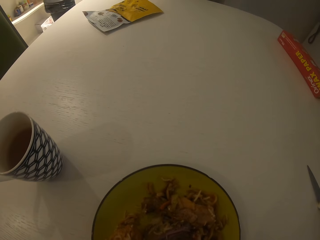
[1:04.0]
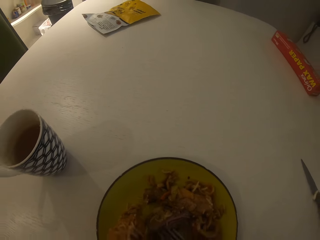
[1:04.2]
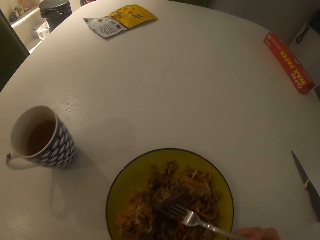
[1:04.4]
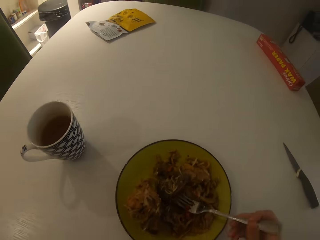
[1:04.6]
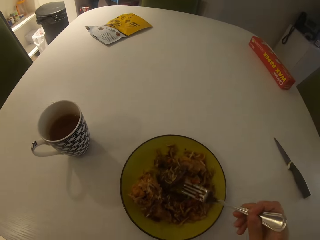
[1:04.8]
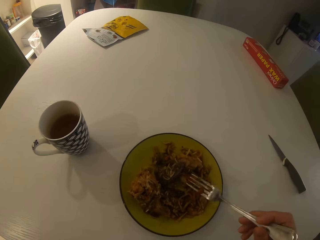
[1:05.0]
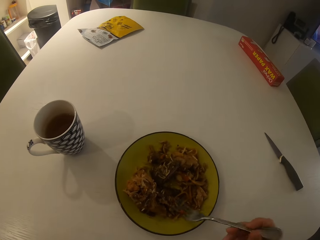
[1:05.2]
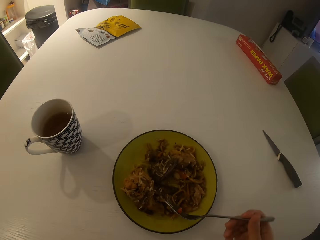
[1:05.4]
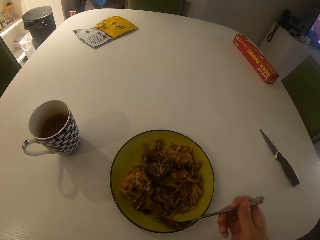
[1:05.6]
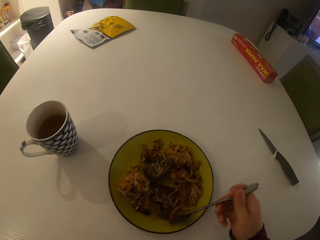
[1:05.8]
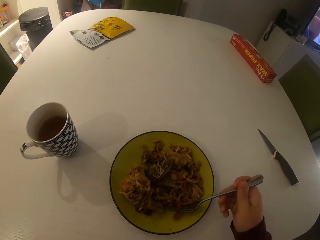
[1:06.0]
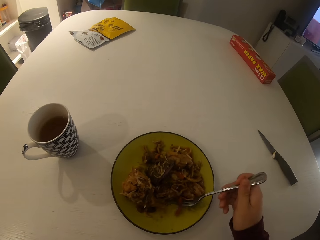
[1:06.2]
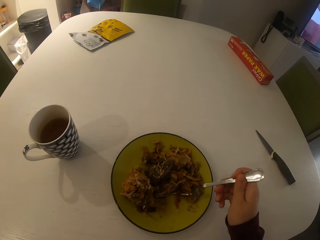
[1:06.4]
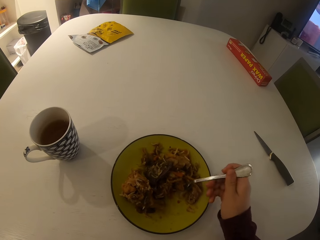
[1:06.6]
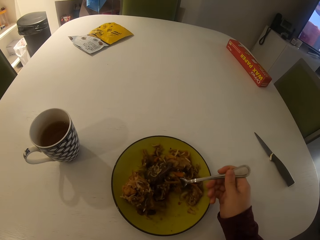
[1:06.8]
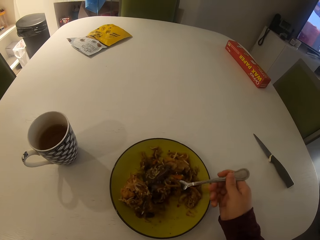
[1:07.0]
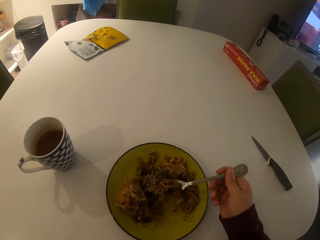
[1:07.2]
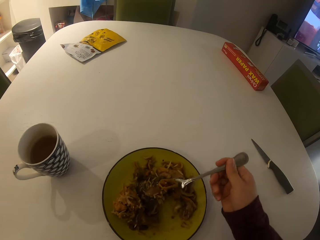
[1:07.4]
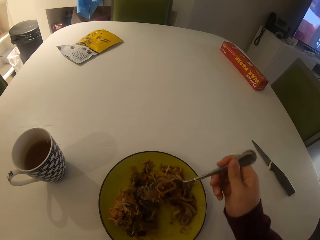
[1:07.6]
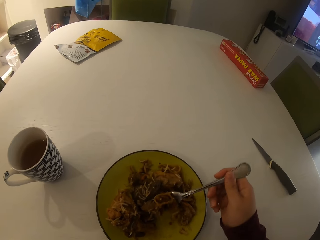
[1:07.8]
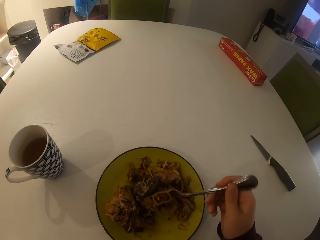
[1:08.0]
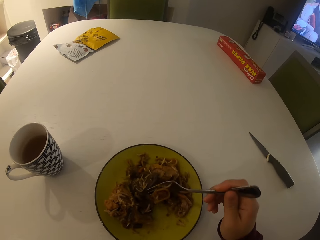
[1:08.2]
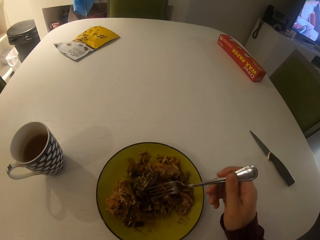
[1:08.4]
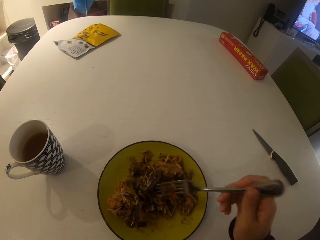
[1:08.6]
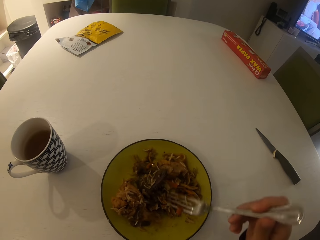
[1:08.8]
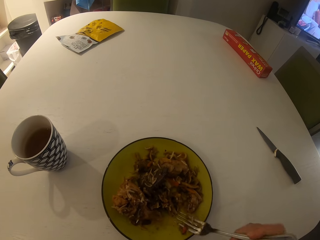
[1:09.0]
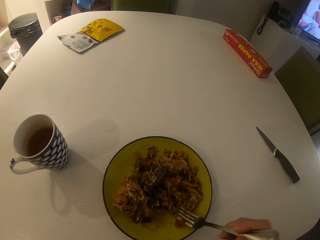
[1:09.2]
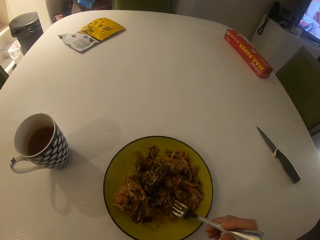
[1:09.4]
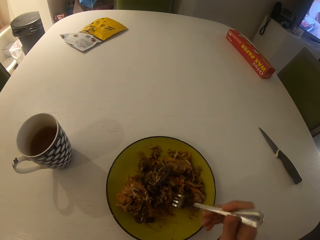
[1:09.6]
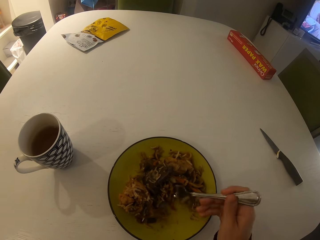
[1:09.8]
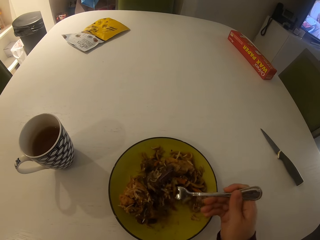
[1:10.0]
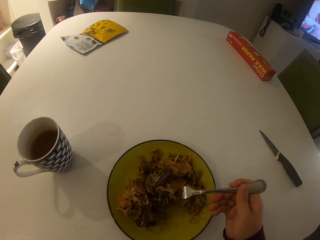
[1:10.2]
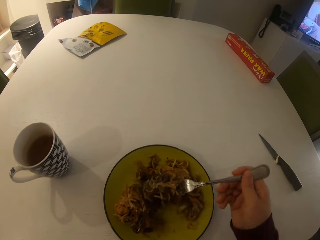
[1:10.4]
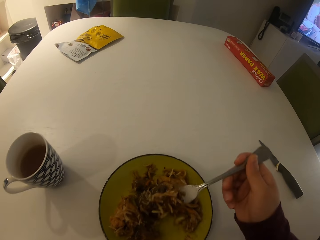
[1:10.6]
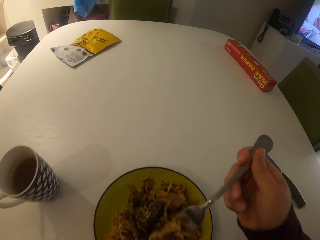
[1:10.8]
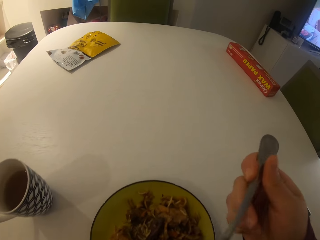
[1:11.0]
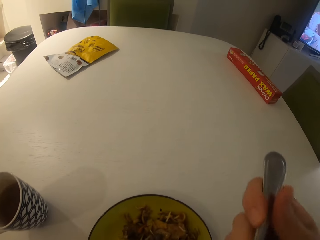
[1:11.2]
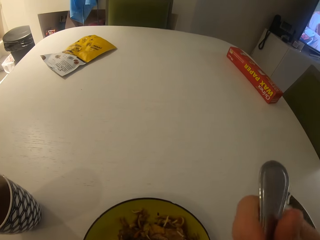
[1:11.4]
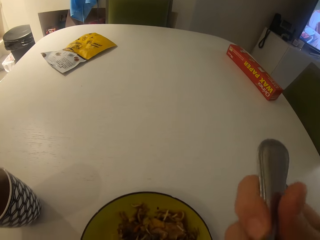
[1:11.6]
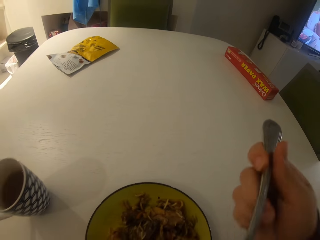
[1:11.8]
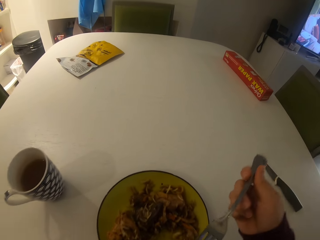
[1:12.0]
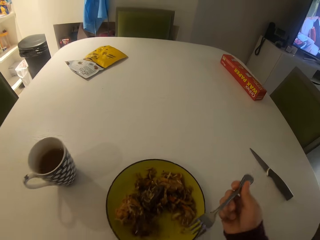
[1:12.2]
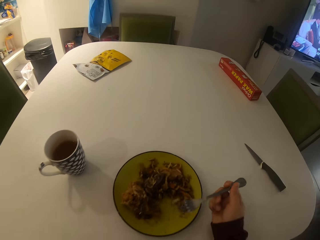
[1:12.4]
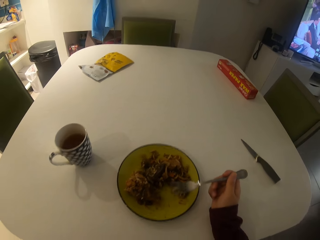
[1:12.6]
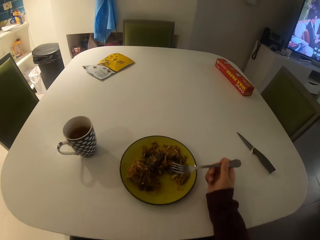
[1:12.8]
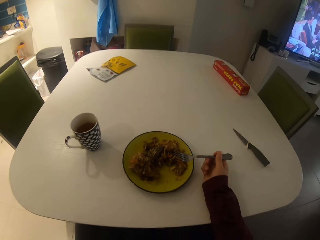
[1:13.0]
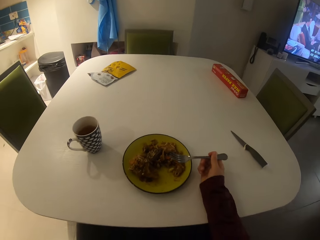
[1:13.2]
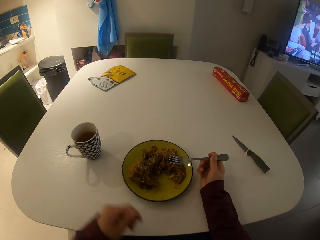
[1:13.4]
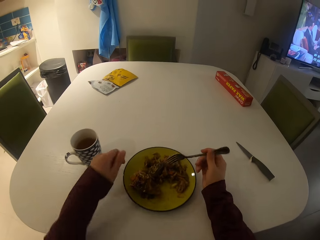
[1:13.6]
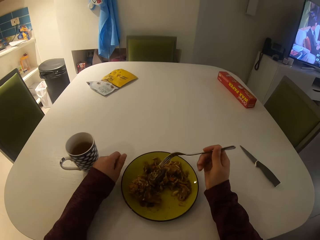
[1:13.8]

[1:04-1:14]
The camera wearer drops the meat on the plate. They gather the food. They take the food on the plate with the fork. They scoop the food. They eat the food.

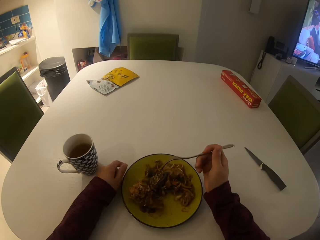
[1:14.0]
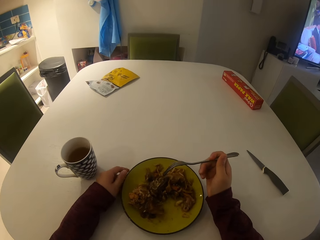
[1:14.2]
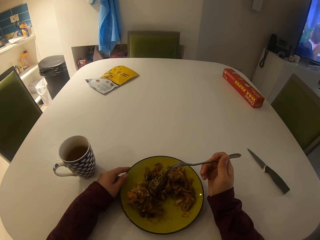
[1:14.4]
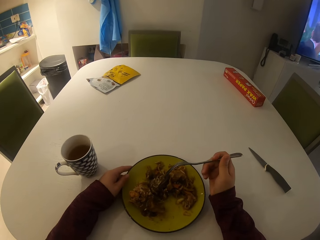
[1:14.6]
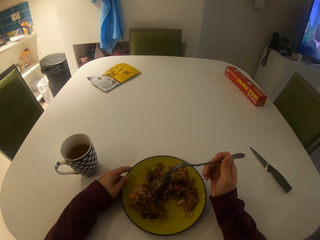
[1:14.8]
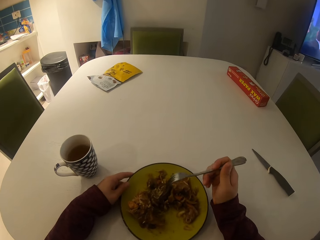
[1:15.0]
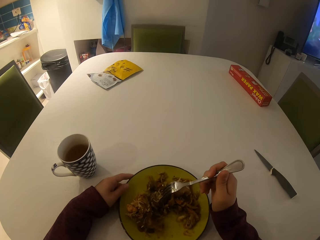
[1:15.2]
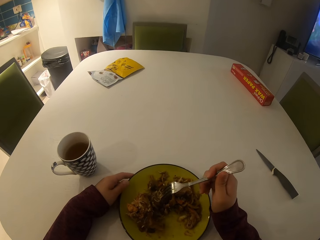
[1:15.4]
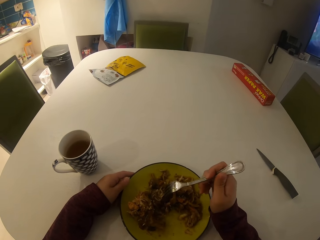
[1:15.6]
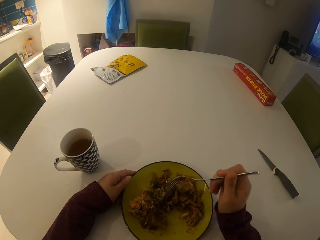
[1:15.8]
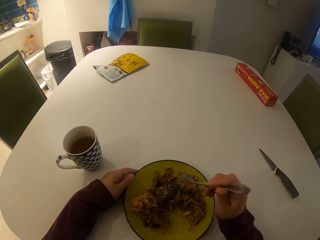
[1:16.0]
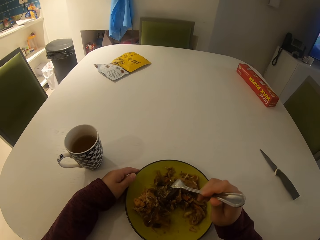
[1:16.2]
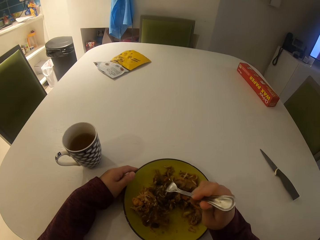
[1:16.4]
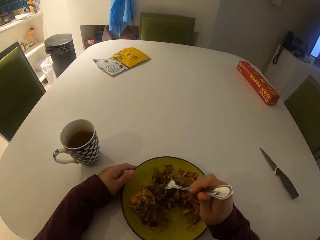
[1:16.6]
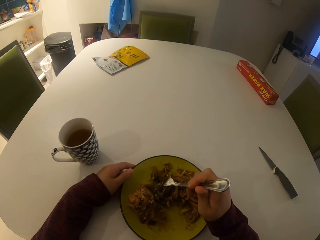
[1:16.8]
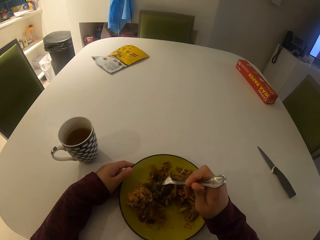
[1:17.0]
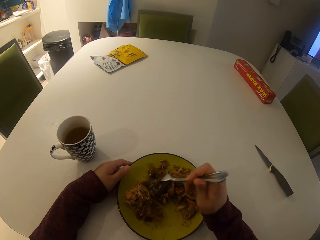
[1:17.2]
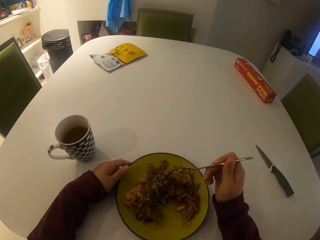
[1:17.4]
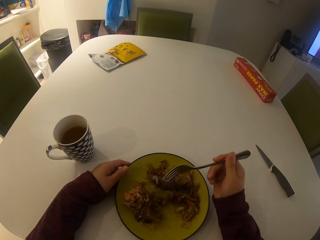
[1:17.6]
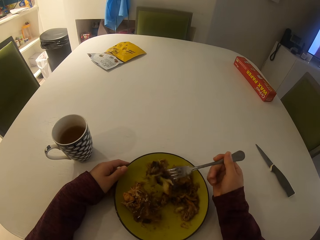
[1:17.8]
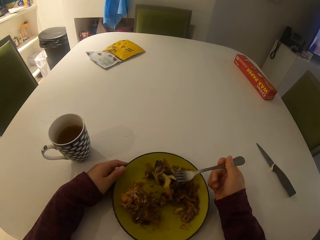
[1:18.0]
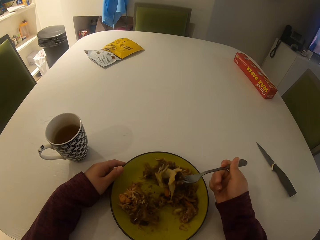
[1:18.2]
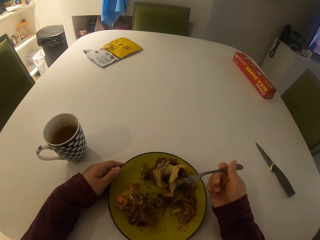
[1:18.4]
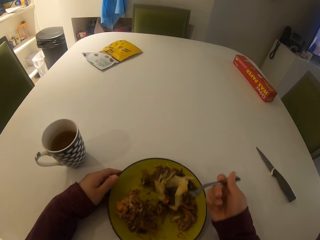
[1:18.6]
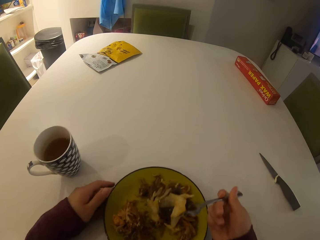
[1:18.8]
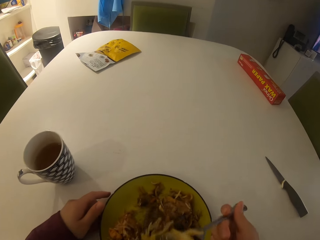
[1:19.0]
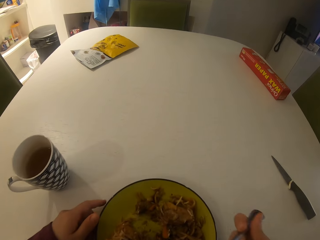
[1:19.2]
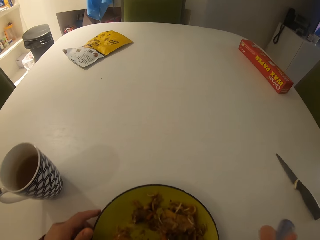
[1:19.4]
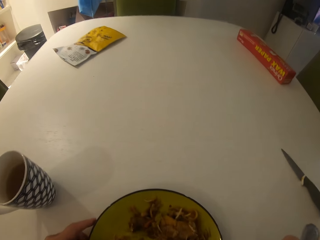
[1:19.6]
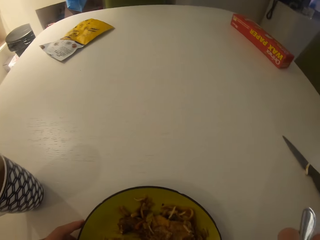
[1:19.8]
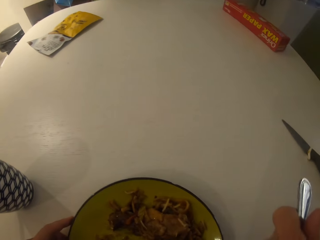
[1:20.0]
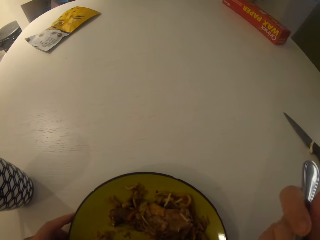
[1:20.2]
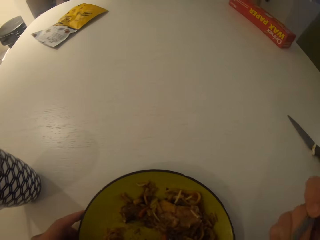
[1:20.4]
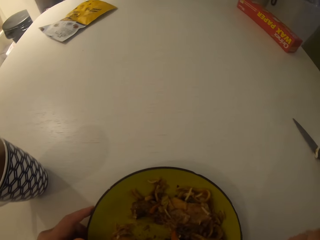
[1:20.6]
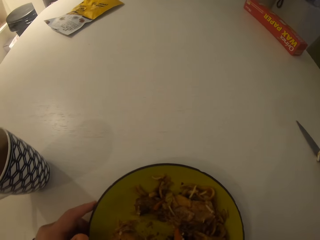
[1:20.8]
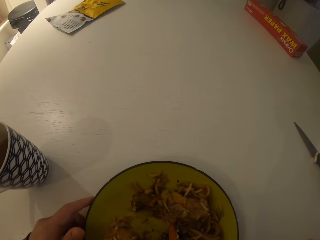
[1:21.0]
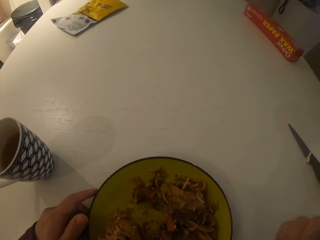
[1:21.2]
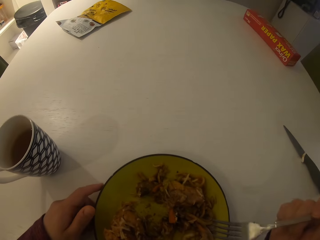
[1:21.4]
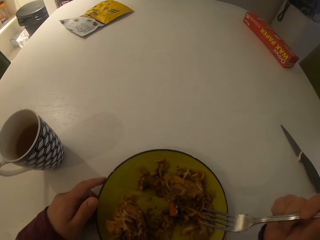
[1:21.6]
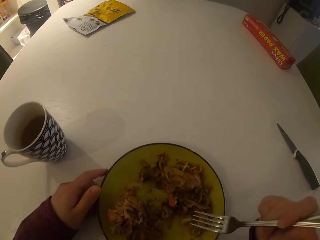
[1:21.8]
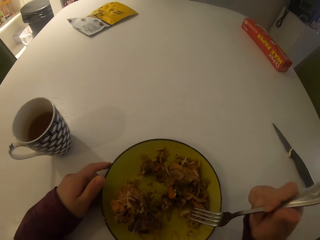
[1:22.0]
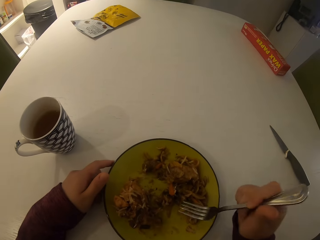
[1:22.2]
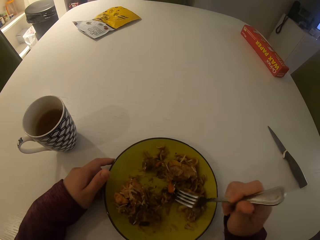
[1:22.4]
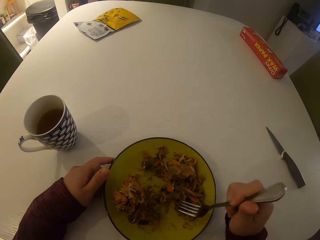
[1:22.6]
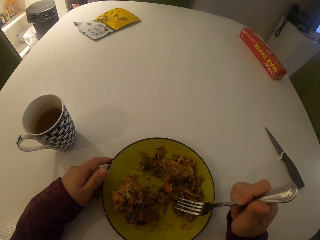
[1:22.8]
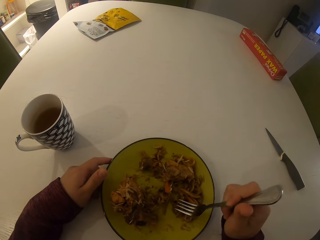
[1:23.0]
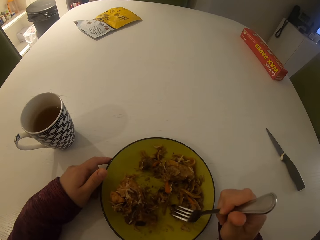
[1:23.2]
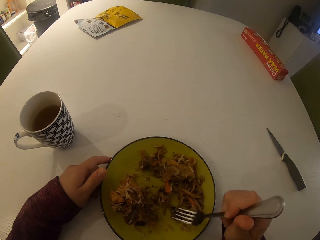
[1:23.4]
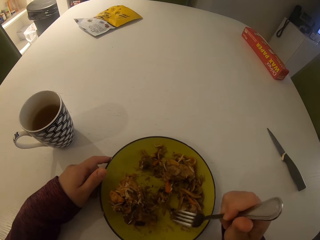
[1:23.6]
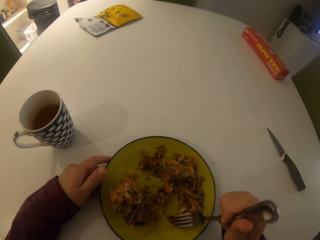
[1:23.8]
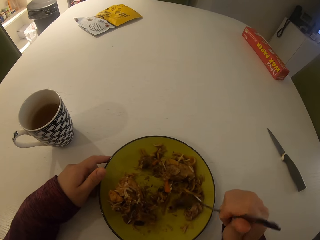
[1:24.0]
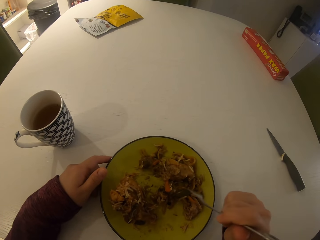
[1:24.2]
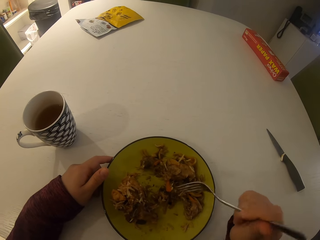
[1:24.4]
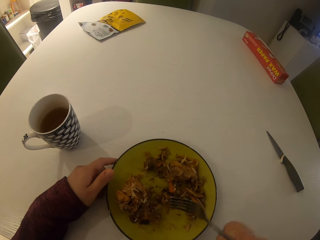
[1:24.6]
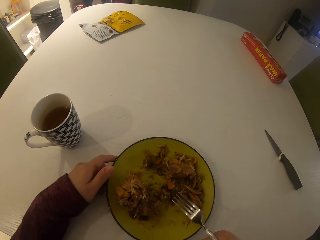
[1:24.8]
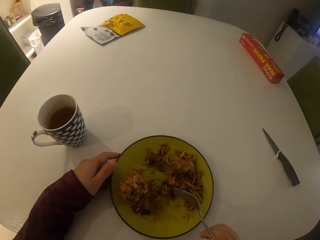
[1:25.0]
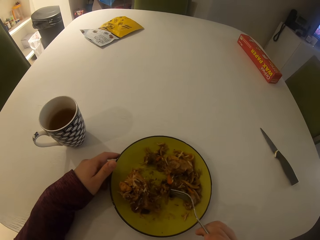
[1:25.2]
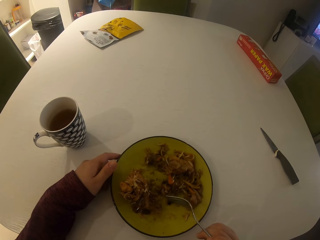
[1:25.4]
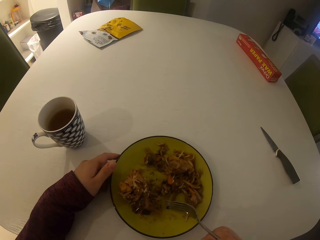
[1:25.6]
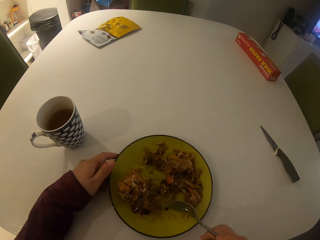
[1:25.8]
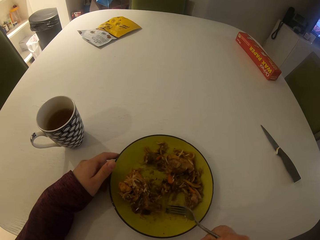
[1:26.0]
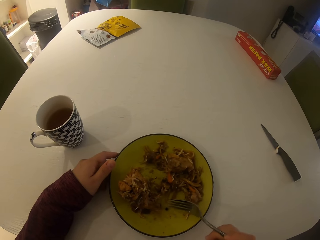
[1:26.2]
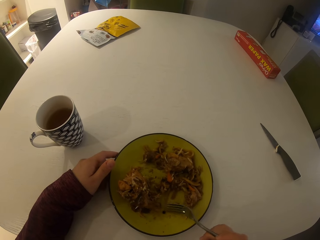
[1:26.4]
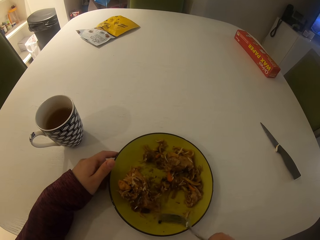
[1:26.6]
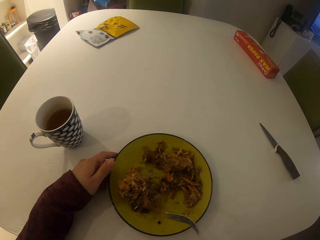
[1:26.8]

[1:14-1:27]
The camera wearer adjusts the plate on the table. They take the meat on the plate with the fork. They eat the food. They gather the food.
